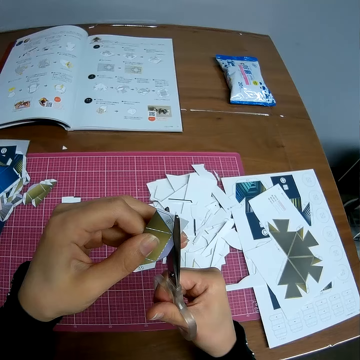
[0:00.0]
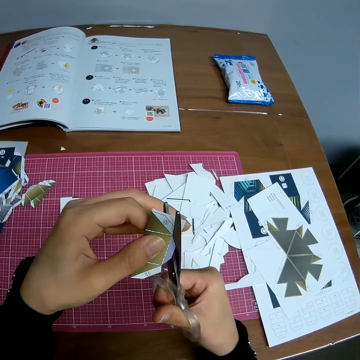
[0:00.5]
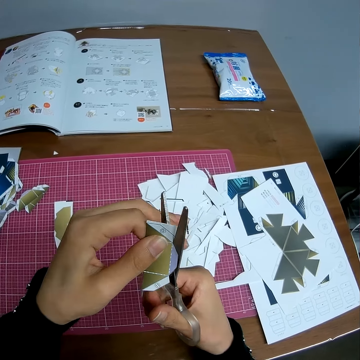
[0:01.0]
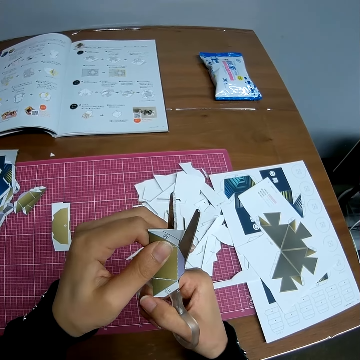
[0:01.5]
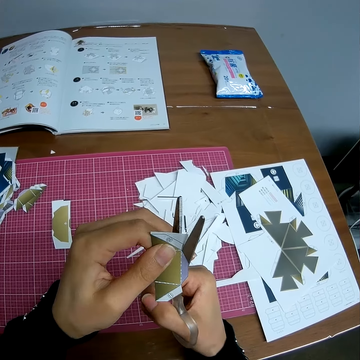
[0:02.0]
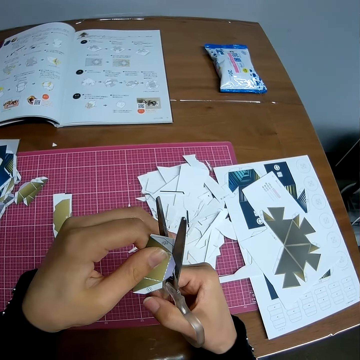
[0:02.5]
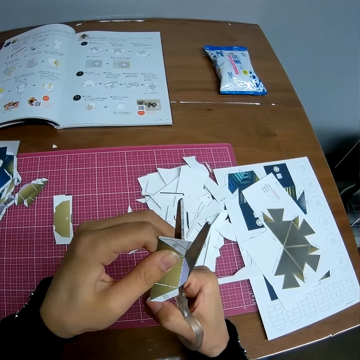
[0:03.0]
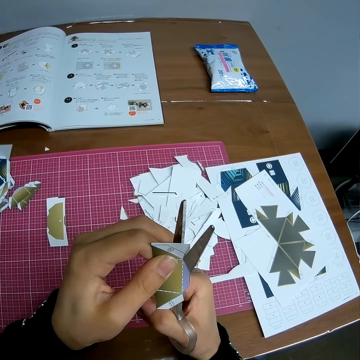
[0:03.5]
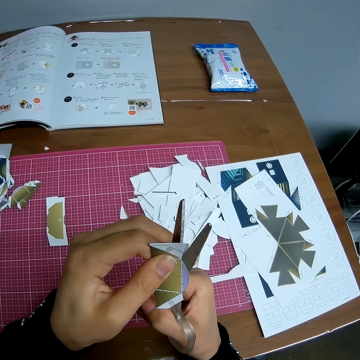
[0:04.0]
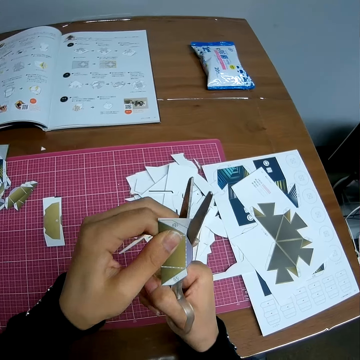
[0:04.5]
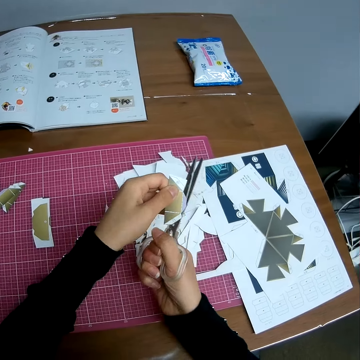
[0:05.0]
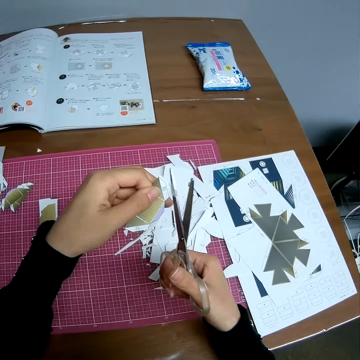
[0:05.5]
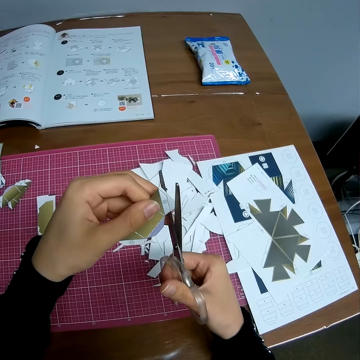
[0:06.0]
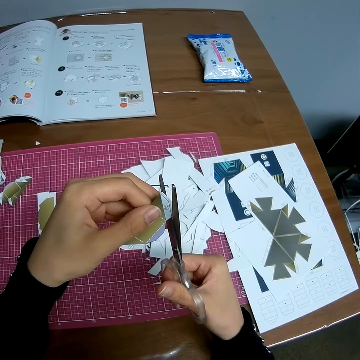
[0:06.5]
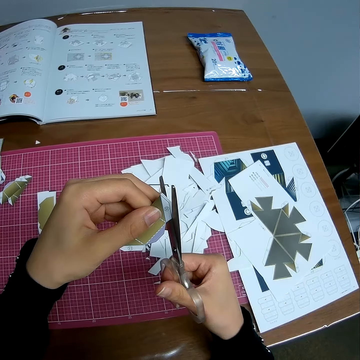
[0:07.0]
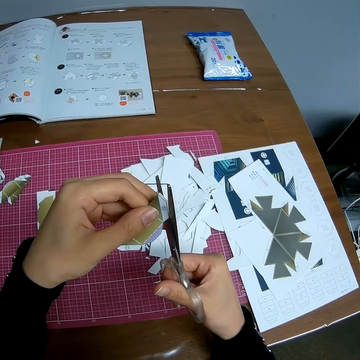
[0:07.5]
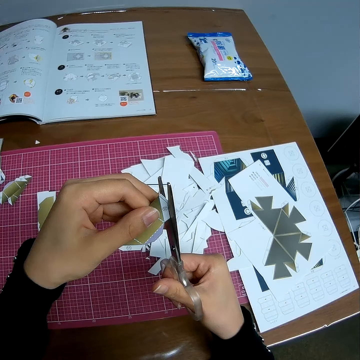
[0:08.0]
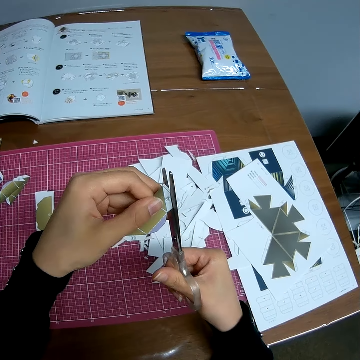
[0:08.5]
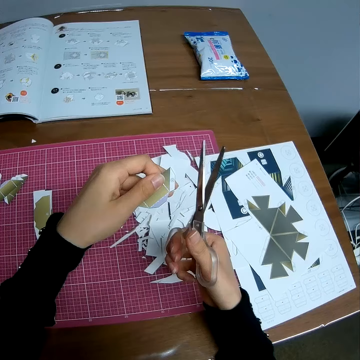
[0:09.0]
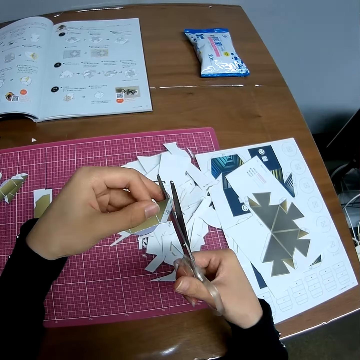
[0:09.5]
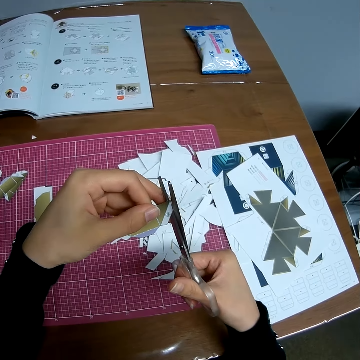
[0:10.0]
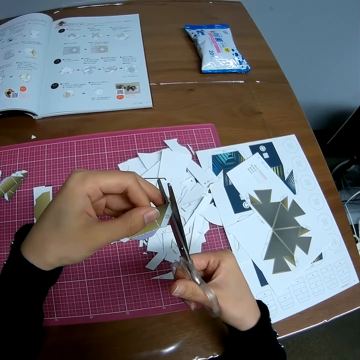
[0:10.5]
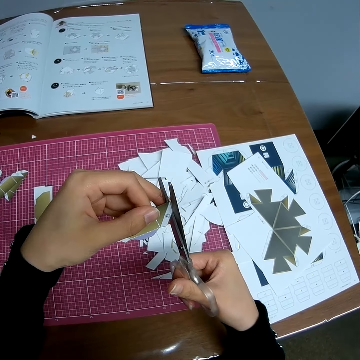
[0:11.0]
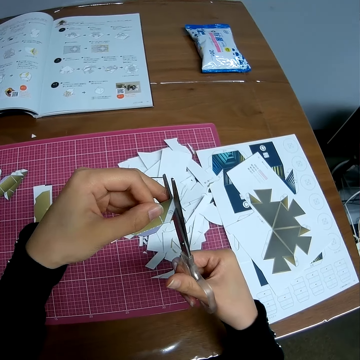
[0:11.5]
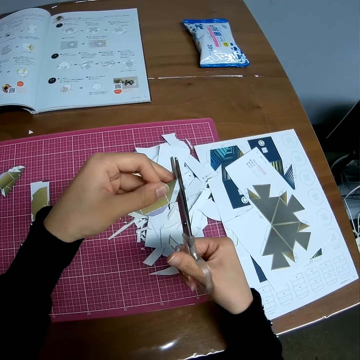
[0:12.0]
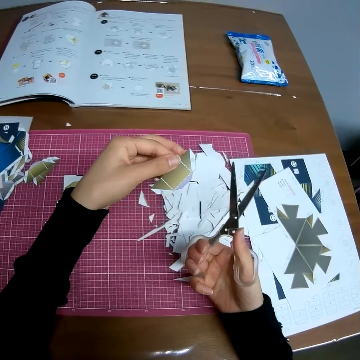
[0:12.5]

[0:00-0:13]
The camera wearer holds a piece of craft sheet or manila paper in his left hand. He holds a pair of scissors in his right hand. He sits in front of a table. He cuts the piece of craft sheet in his left hand with his scissors. He releases the piece of manila paper on the table. He cuts the piece of manila paper with the pair of scissors. He releases the piece of manila paper on the table. He cuts the piece of manila paper with the pair of scissors.

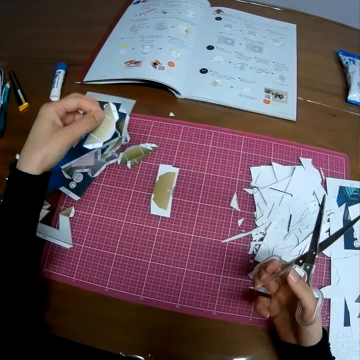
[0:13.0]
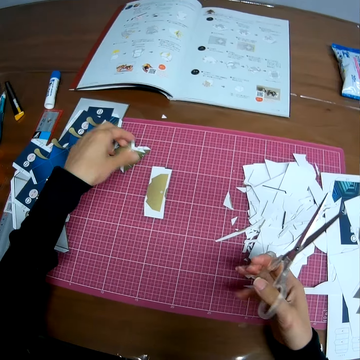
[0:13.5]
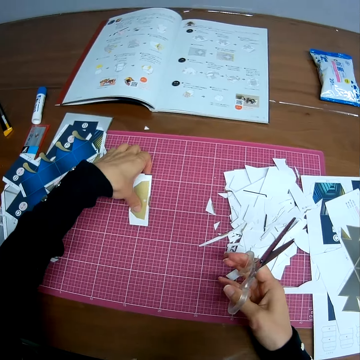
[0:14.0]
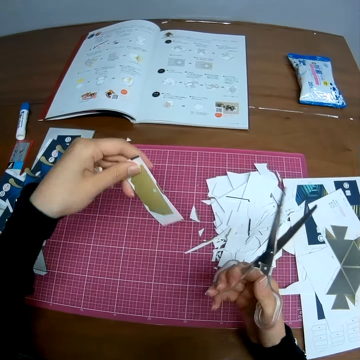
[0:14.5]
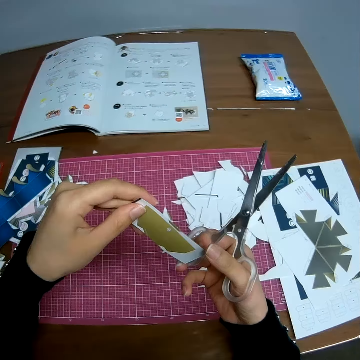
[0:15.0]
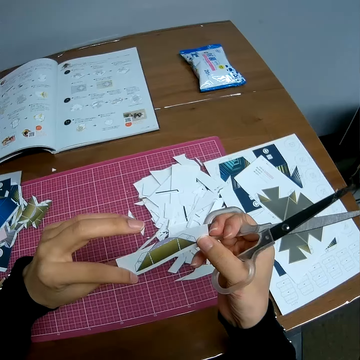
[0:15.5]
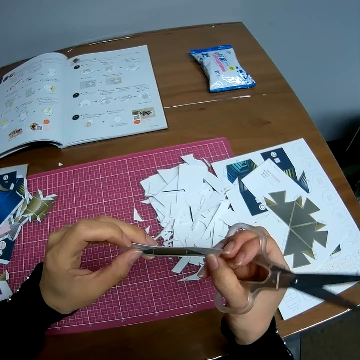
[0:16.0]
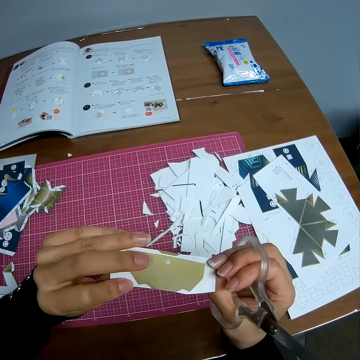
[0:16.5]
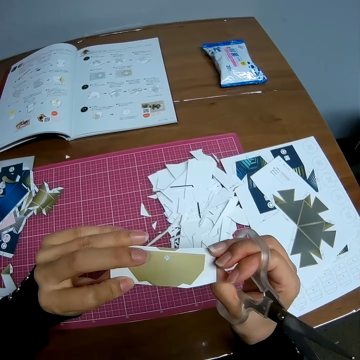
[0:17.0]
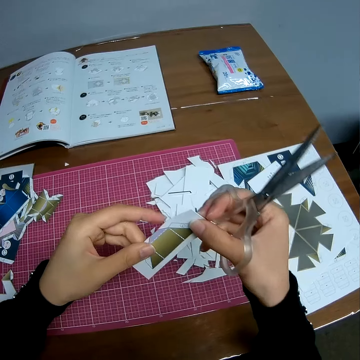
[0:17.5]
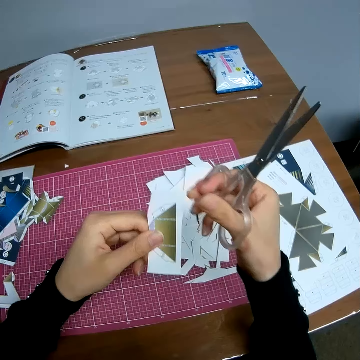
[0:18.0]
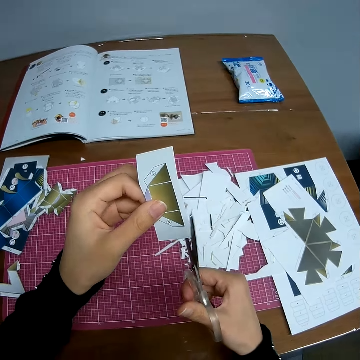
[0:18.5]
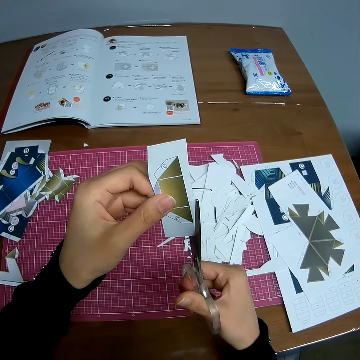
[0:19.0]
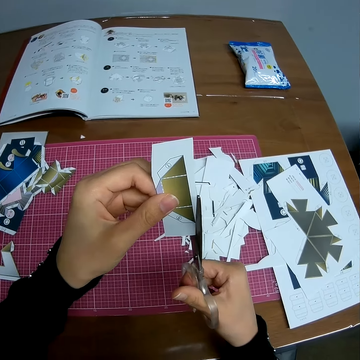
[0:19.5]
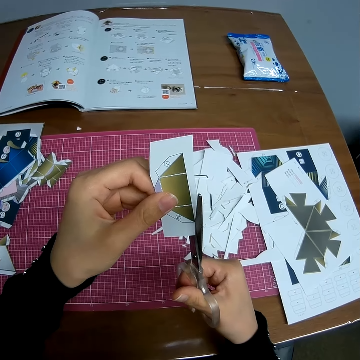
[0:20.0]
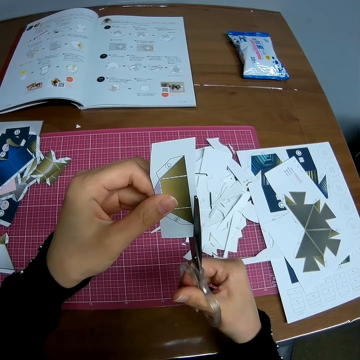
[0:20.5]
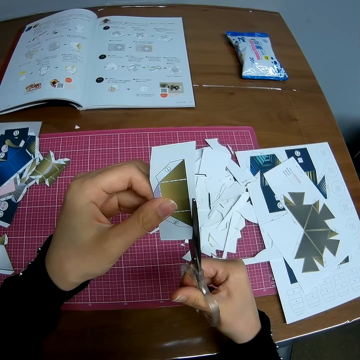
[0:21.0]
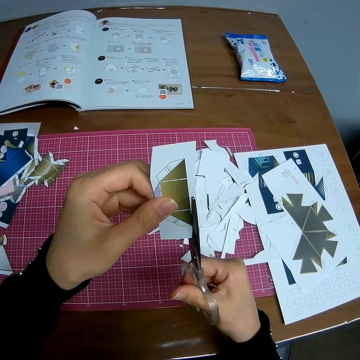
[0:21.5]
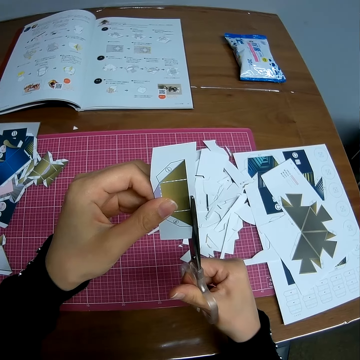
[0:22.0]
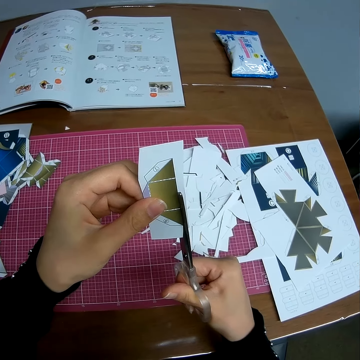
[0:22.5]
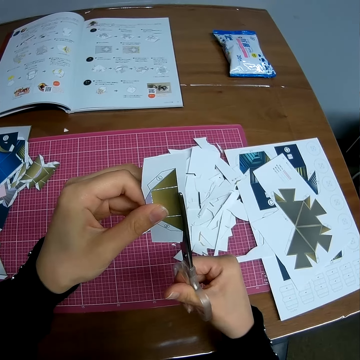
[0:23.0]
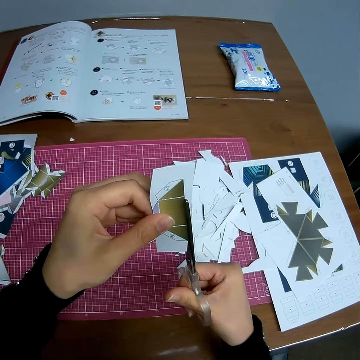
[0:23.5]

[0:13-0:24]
The camera wearer drops the piece of craft sheet or manila paper on the self-healing cutting mat. He picks another piece of craft sheet on the self-healing cutting mat. He holds the piece of manila paper with his hands. He cuts the piece of craft sheet in his left hand with his scissors.

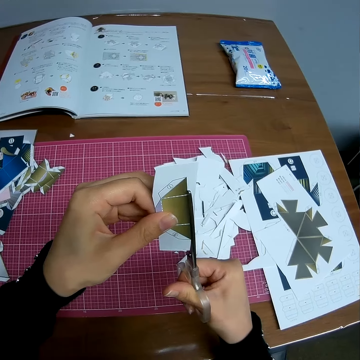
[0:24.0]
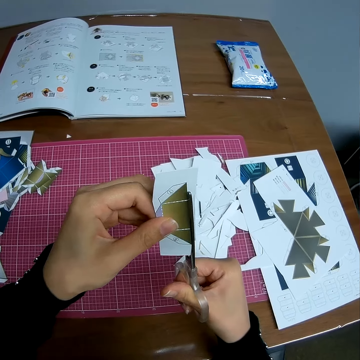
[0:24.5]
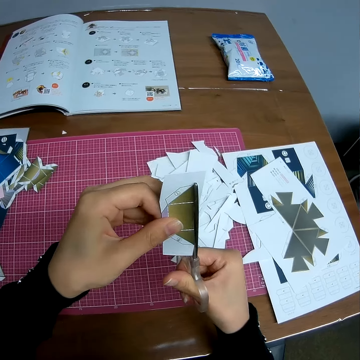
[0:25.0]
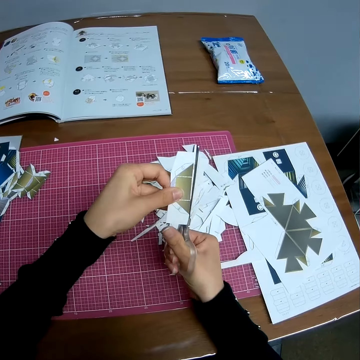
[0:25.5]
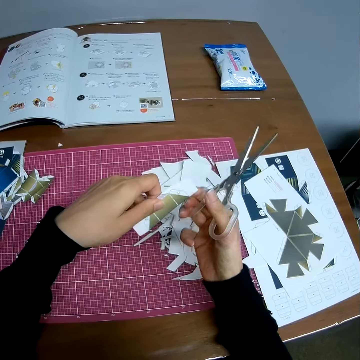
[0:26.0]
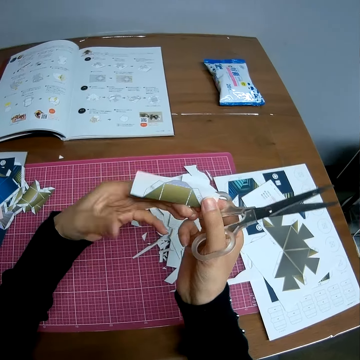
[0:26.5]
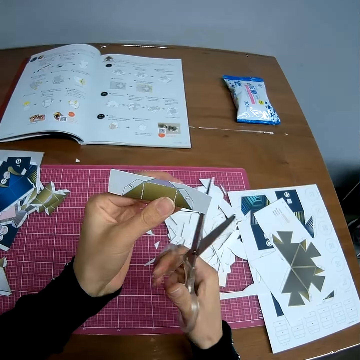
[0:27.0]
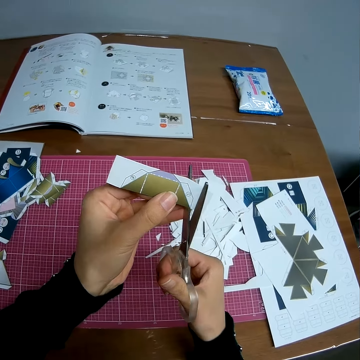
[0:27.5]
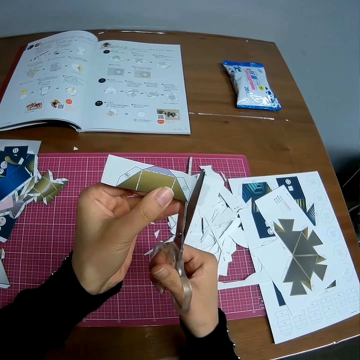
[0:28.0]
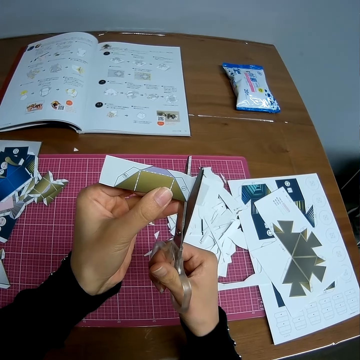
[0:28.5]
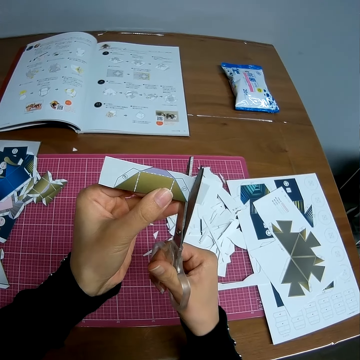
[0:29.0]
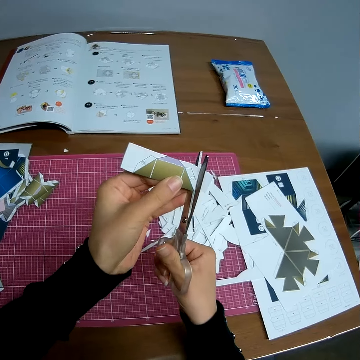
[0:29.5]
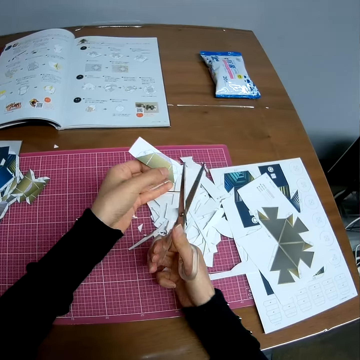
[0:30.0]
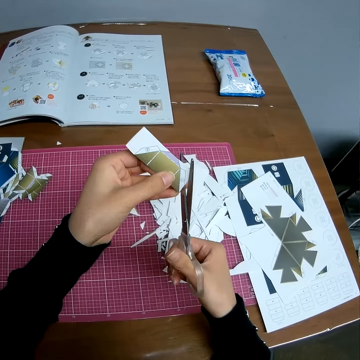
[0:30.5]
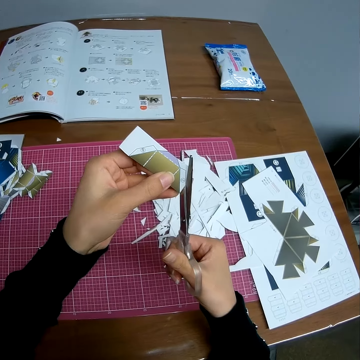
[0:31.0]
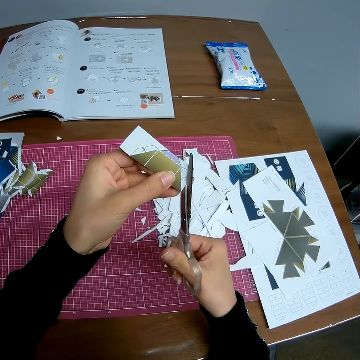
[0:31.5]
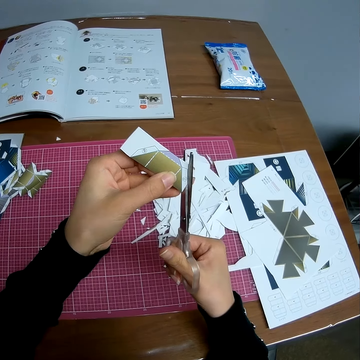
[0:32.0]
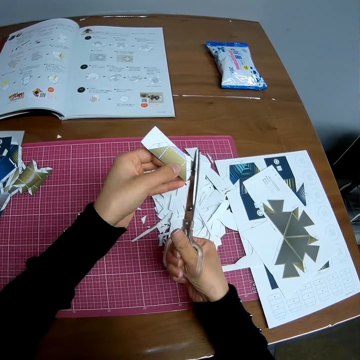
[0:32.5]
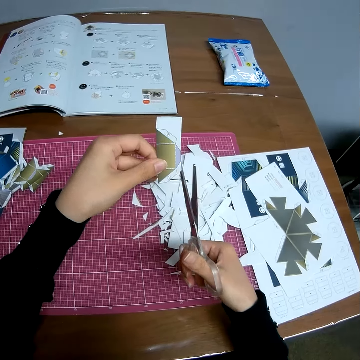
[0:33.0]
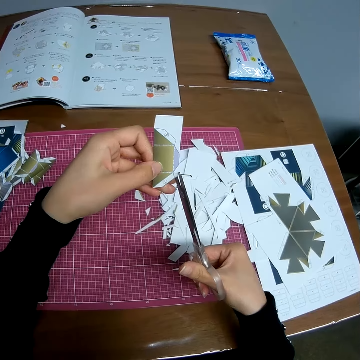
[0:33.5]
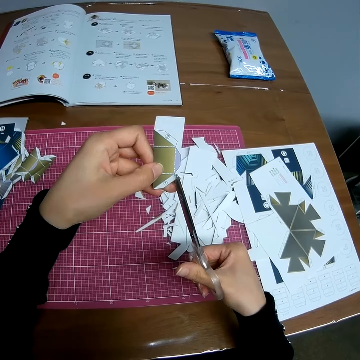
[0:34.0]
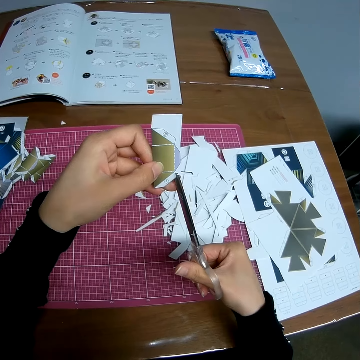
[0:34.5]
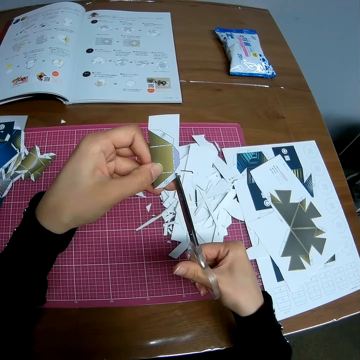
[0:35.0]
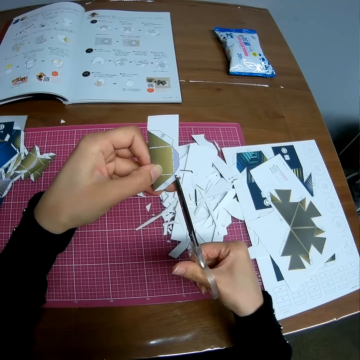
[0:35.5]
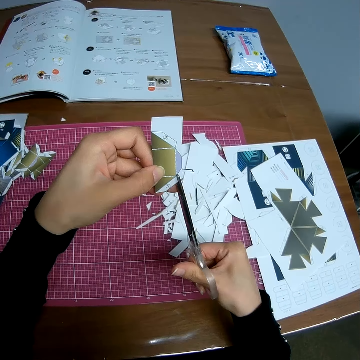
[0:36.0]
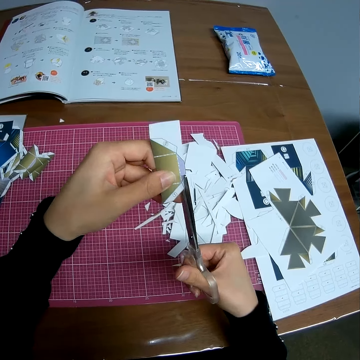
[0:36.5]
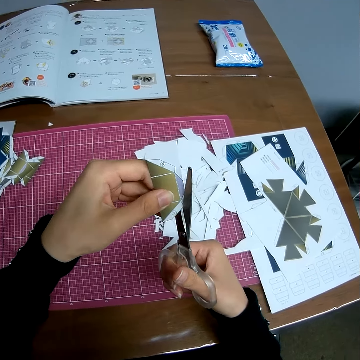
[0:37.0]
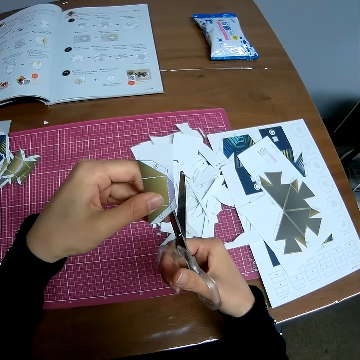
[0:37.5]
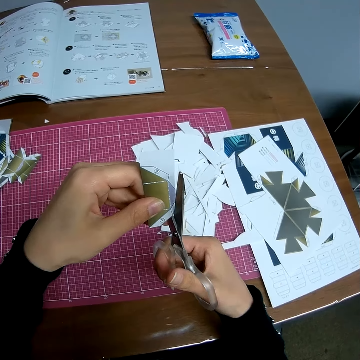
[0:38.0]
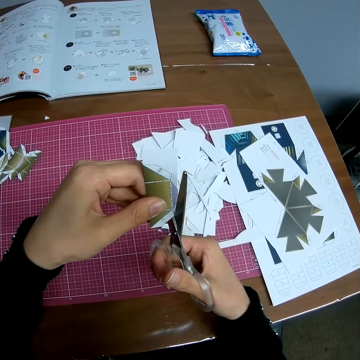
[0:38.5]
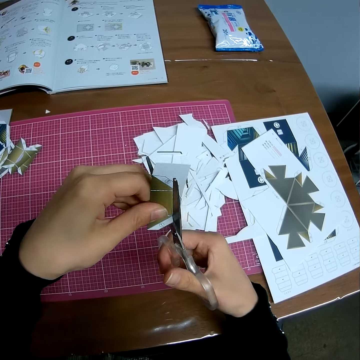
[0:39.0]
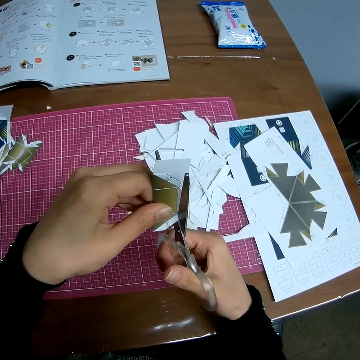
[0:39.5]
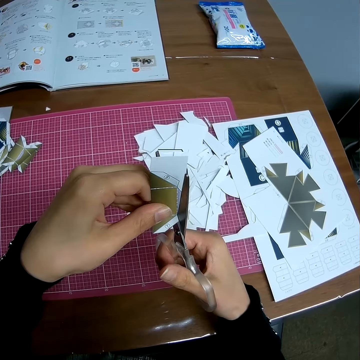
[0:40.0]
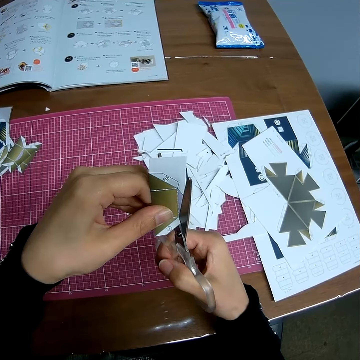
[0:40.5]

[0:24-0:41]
The camera wearer puts a piece of manila paper on the table. He holds the piece of manila paper with his hands. He cuts the piece of manila paper with a pair of scissors. He releases the piece of manila paper on the table. He cuts the piece of manila paper with the pair of scissors. He releases the piece of manila paper on the table. He cuts the piece of manila paper with the pair of scissors.
